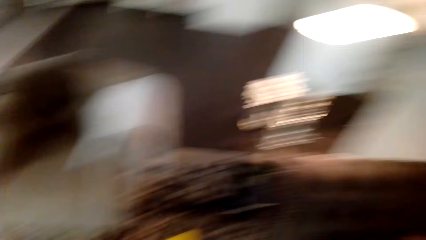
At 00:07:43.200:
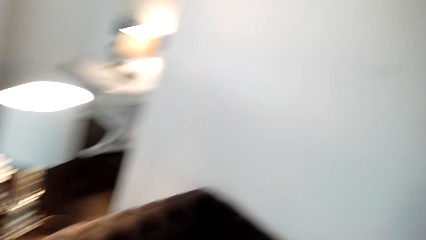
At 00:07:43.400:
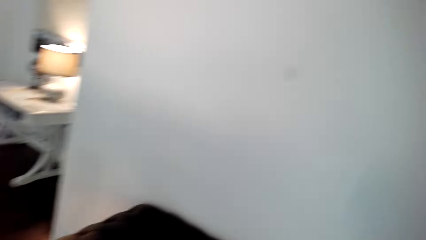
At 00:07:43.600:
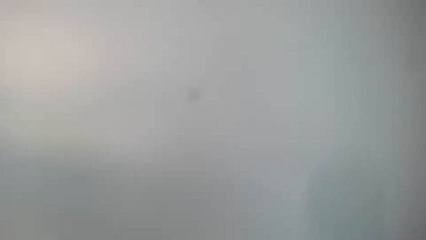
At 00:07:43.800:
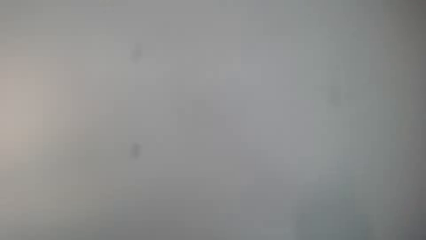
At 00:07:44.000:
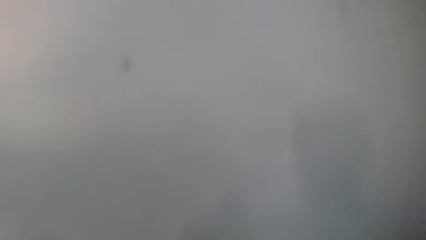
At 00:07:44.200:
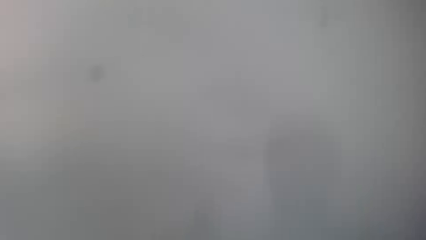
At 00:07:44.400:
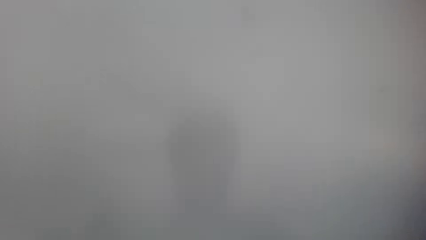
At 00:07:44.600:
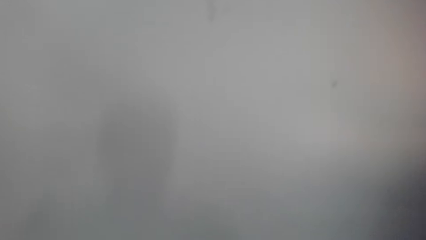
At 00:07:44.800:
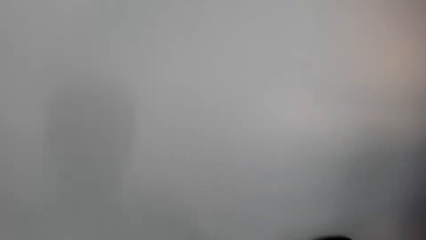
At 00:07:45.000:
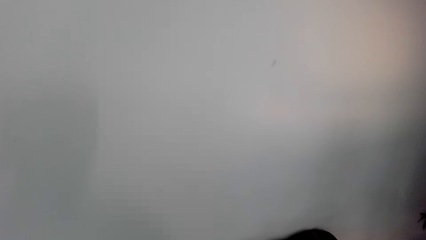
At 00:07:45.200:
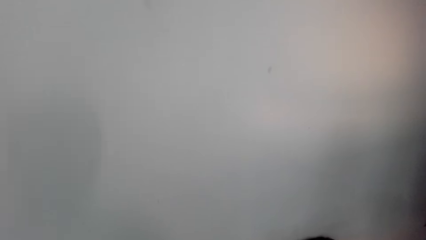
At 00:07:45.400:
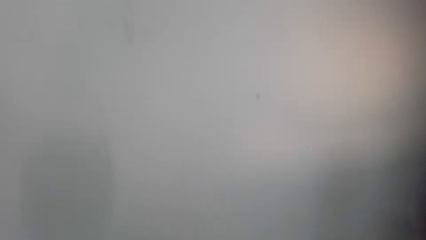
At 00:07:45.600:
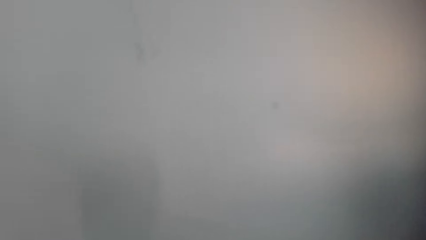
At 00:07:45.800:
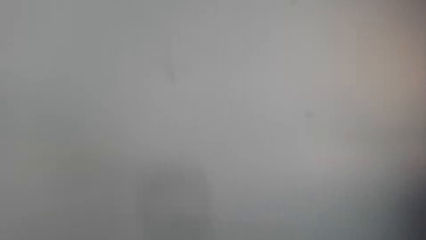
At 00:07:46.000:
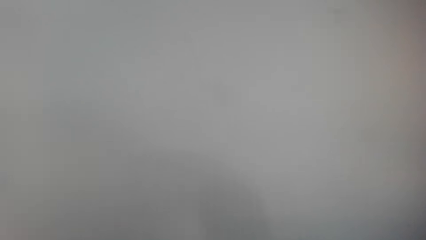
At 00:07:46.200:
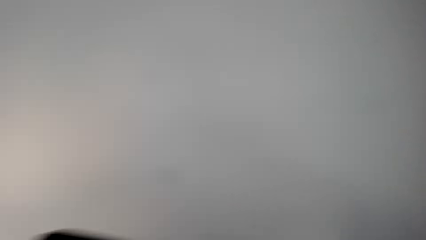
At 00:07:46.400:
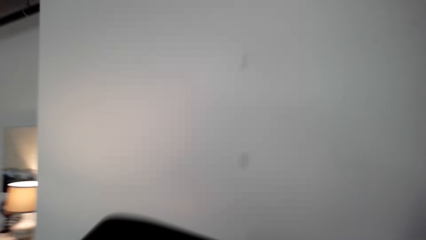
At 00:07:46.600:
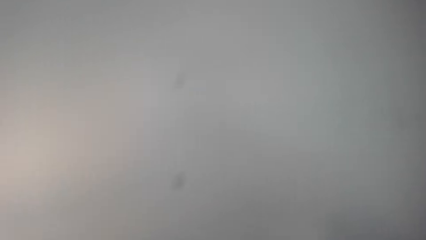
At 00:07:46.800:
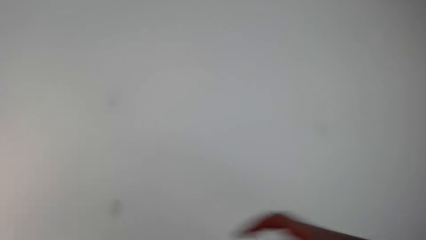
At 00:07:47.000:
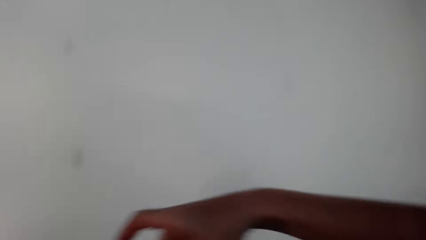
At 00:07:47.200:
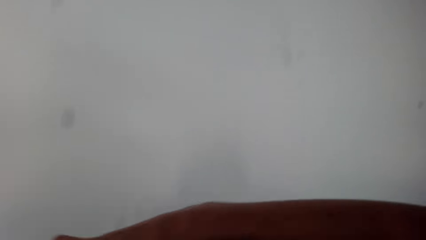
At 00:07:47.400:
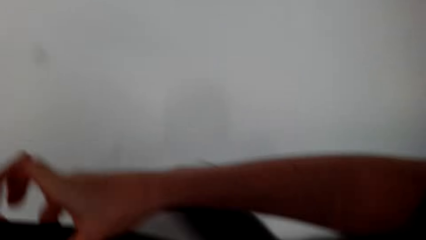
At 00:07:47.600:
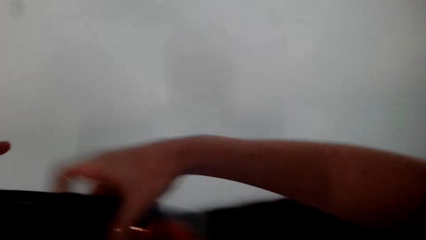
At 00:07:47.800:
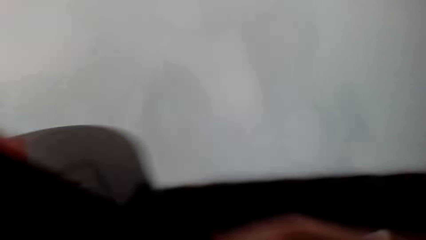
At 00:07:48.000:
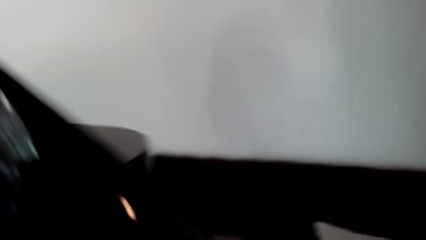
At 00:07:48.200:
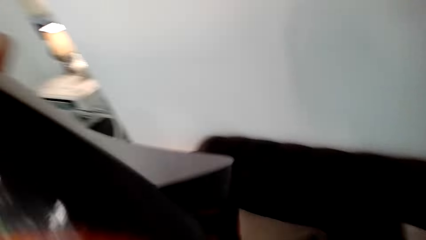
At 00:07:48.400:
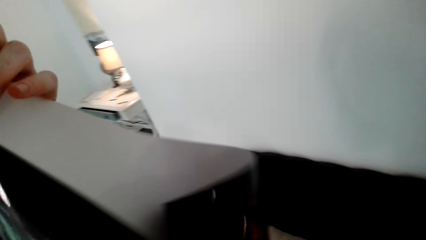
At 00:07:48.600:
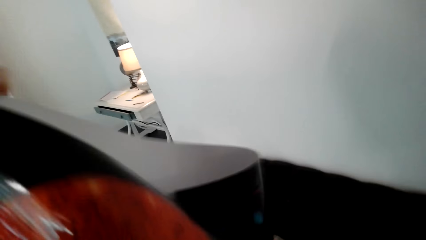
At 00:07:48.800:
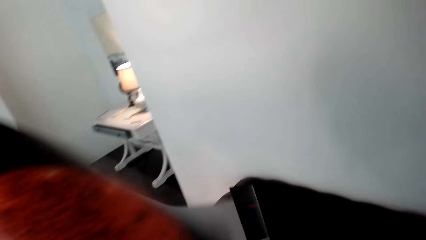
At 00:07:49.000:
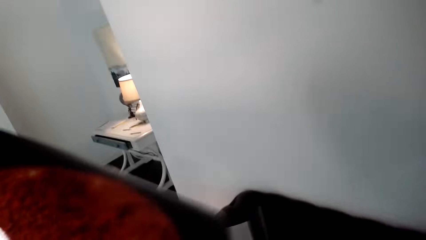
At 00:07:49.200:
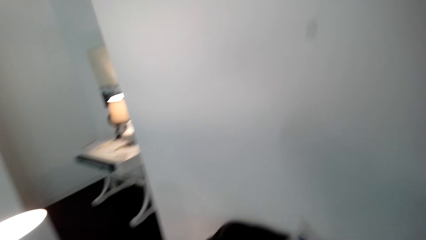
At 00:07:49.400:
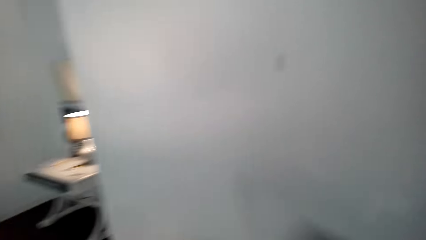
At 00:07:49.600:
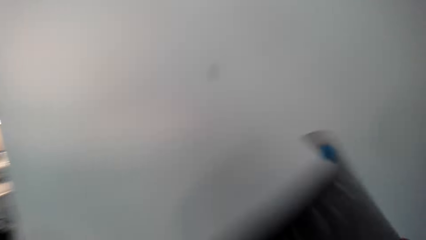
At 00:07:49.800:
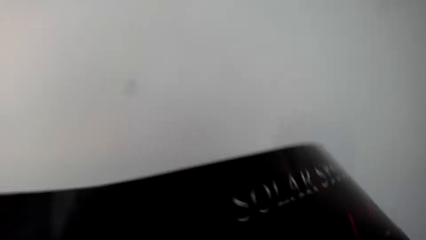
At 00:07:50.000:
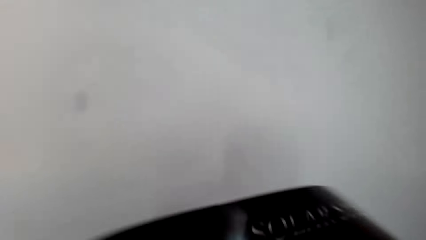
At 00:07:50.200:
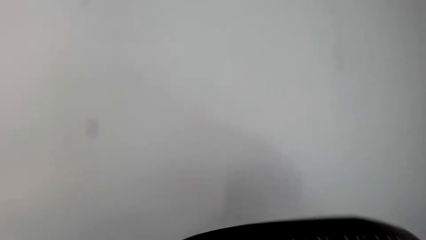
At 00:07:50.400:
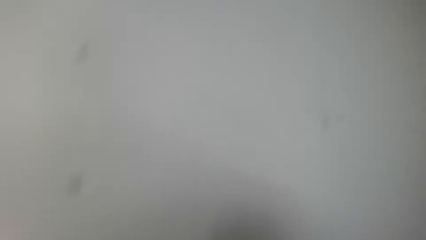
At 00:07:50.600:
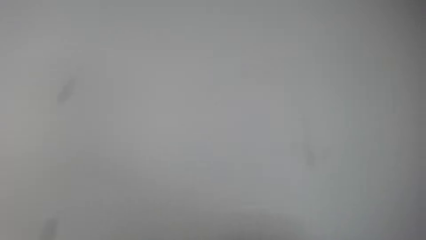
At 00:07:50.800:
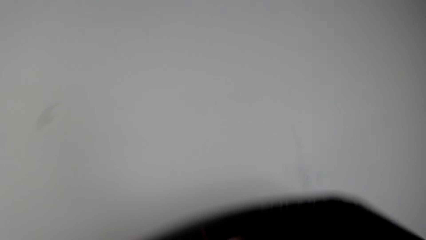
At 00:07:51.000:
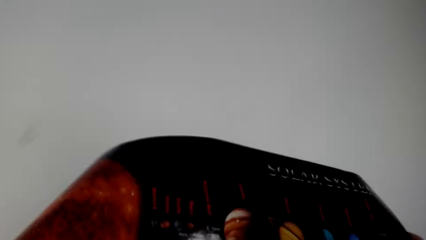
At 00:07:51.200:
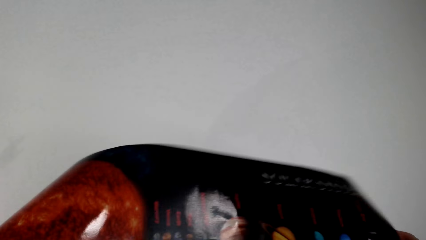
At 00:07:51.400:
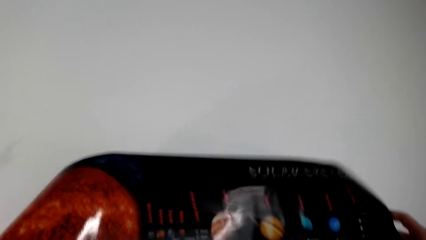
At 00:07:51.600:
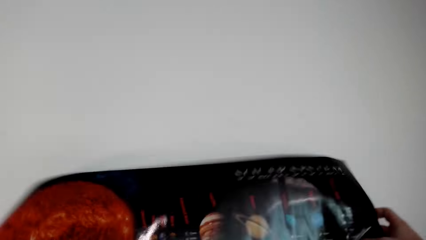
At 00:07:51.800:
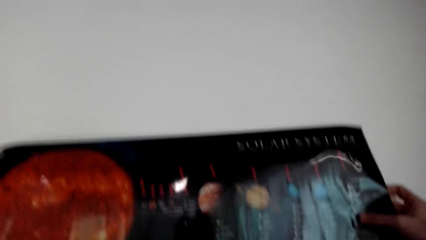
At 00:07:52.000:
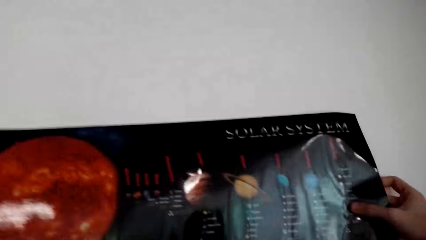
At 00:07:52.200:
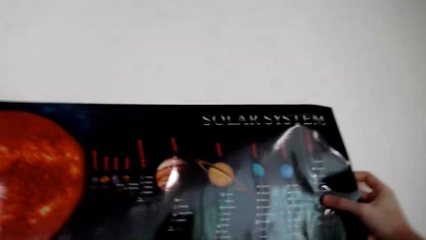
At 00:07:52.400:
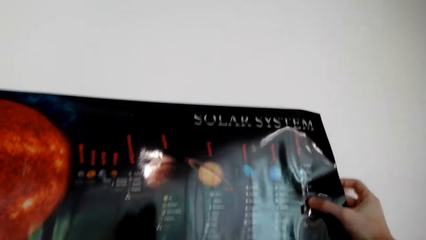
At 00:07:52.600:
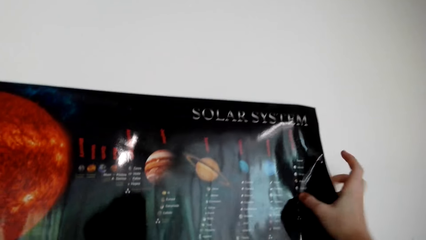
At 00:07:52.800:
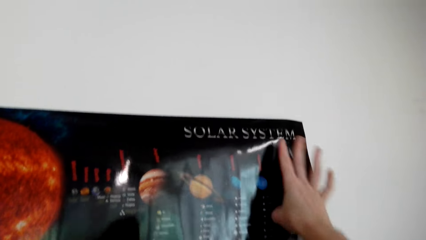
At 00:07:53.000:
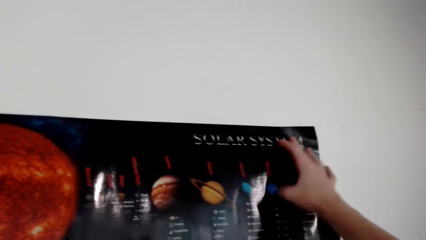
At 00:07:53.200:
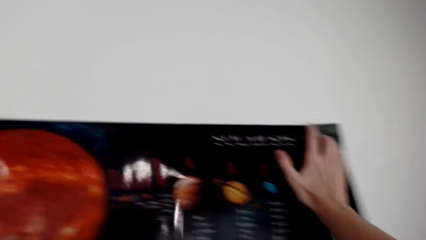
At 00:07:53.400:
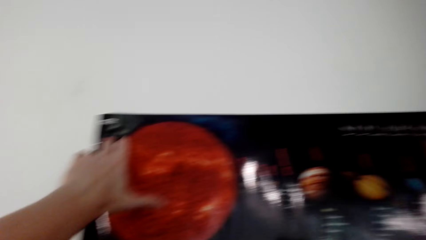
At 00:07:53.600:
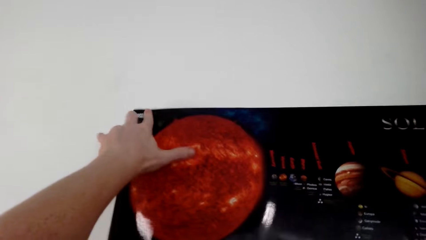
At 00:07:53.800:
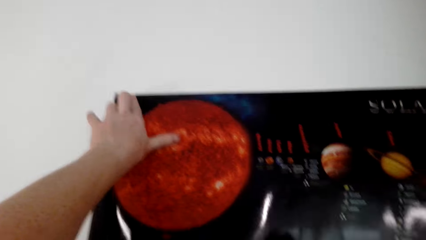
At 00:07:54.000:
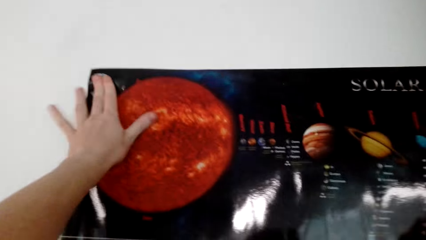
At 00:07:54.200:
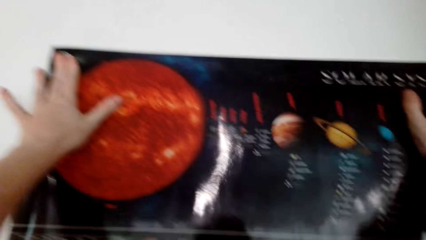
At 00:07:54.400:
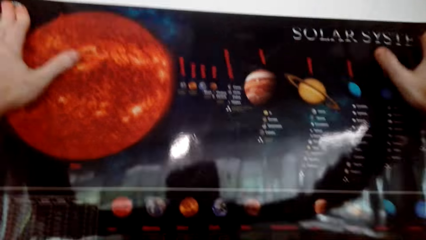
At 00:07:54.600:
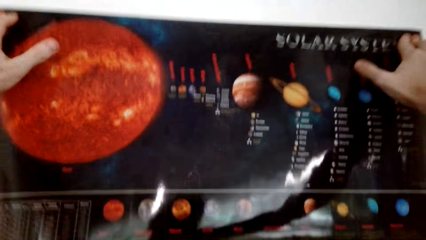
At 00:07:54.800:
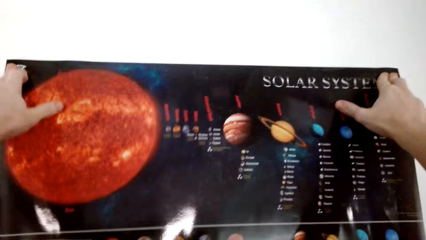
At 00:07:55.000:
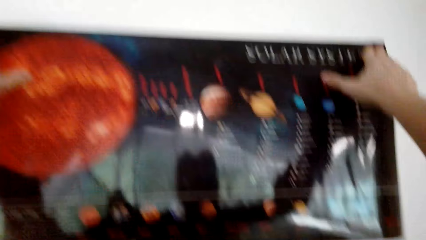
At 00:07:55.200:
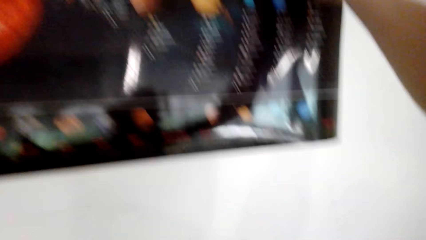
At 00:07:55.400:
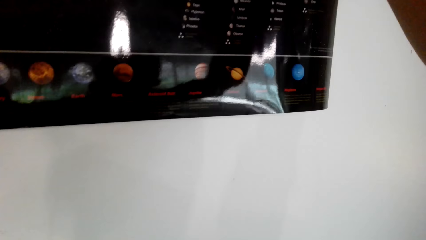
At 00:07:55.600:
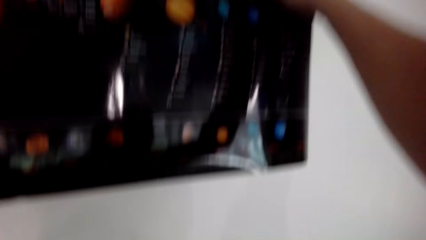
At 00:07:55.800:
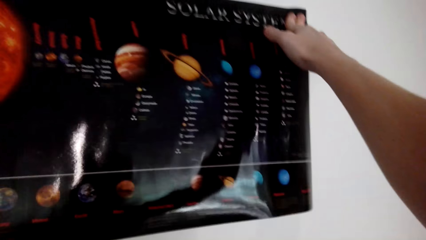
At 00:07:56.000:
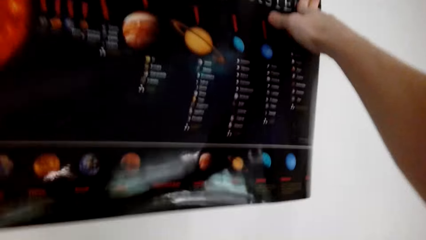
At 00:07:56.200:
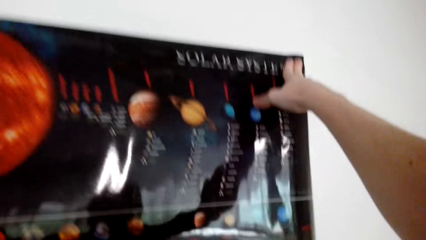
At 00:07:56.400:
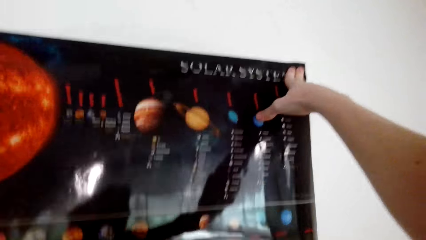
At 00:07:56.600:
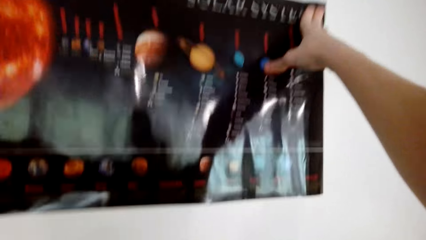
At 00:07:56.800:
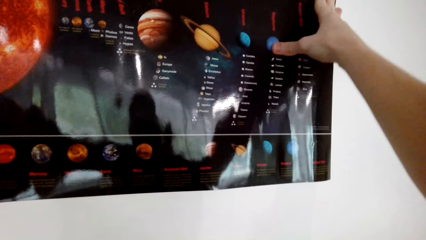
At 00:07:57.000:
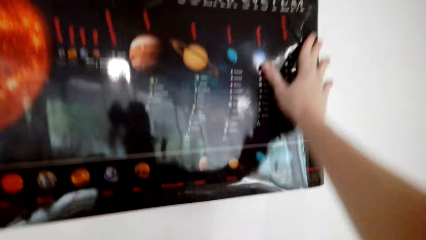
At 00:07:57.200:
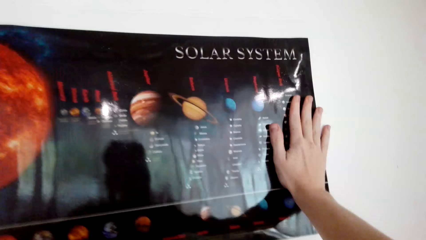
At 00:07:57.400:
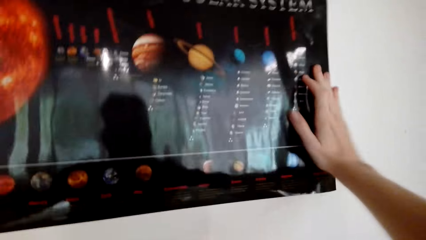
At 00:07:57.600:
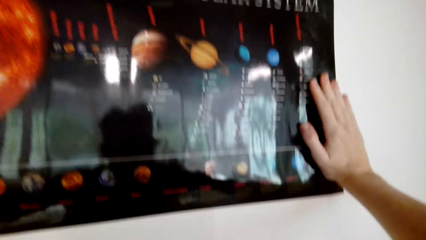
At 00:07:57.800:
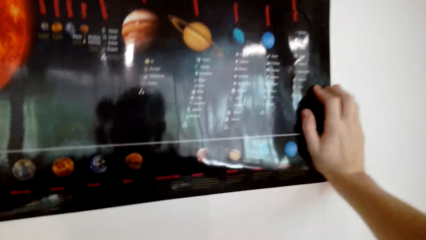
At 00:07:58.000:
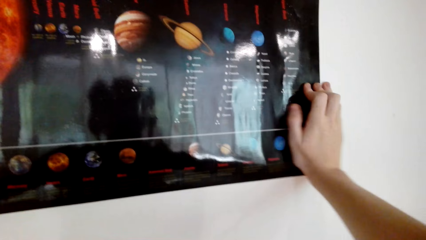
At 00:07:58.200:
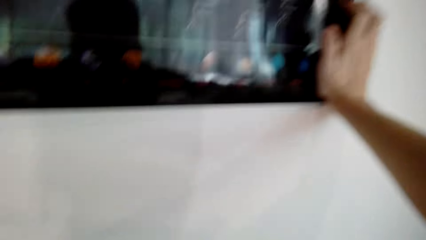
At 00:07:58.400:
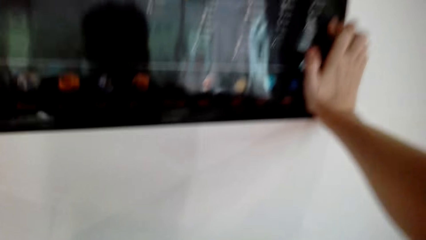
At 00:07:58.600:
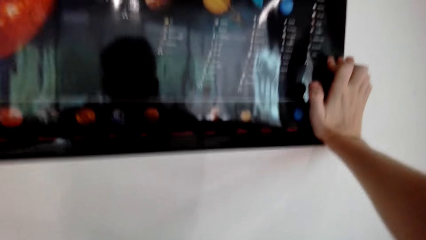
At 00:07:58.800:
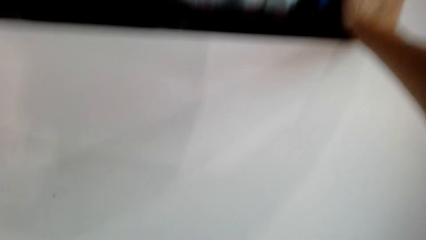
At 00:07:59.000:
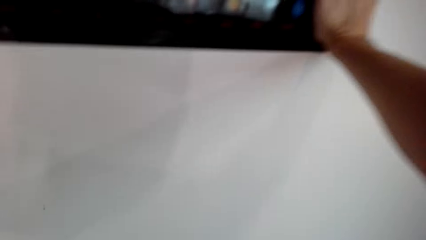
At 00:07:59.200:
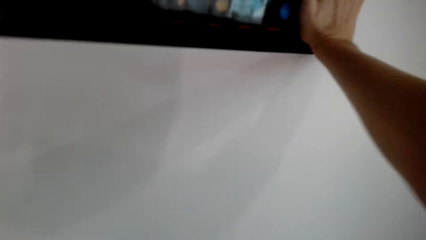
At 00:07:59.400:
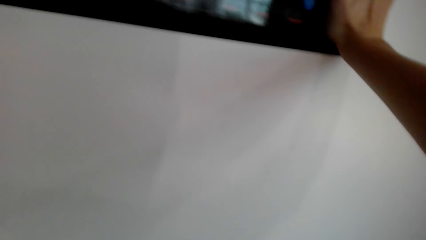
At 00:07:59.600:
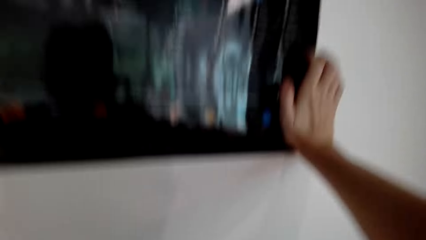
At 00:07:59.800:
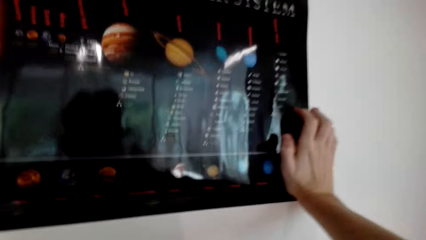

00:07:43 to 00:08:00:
The camera wearer walks around the room. They stick the poster on the wall.
